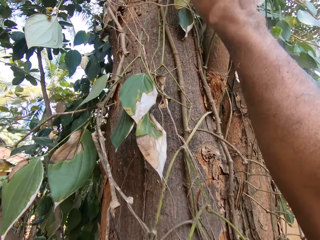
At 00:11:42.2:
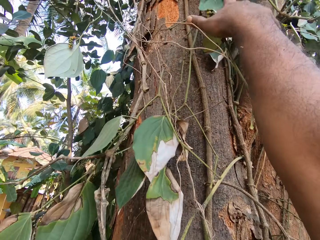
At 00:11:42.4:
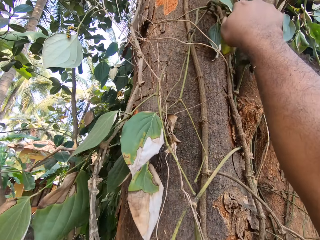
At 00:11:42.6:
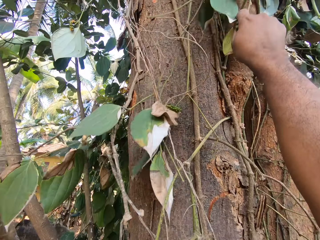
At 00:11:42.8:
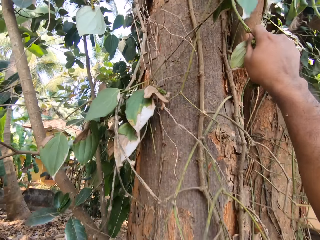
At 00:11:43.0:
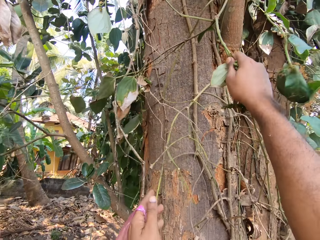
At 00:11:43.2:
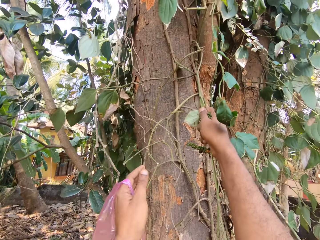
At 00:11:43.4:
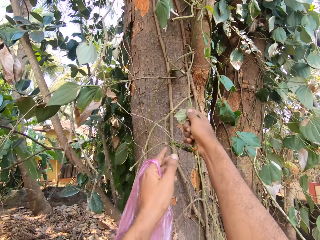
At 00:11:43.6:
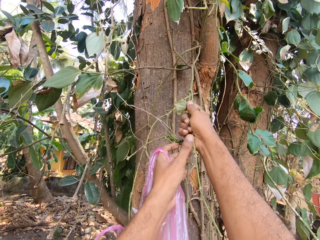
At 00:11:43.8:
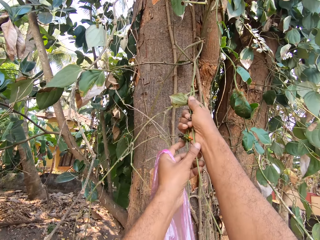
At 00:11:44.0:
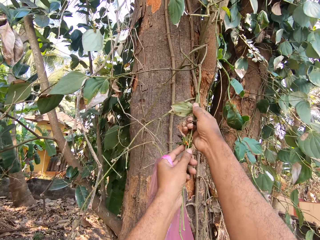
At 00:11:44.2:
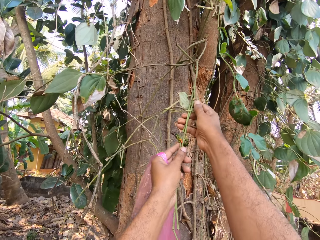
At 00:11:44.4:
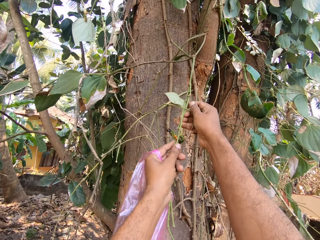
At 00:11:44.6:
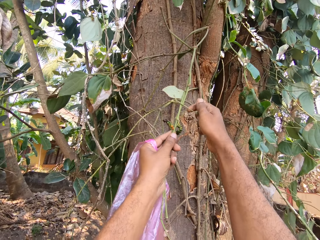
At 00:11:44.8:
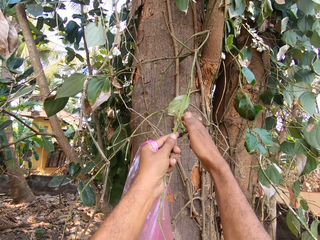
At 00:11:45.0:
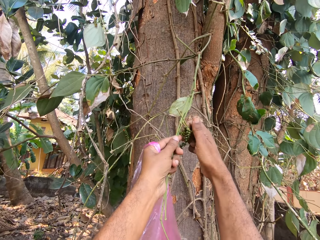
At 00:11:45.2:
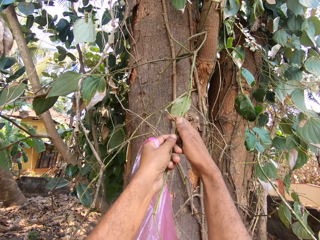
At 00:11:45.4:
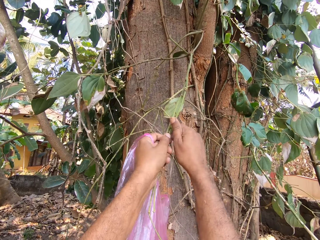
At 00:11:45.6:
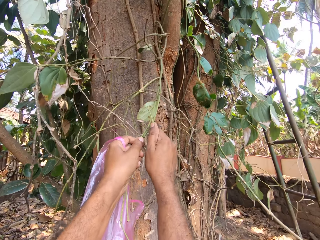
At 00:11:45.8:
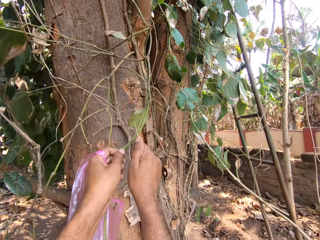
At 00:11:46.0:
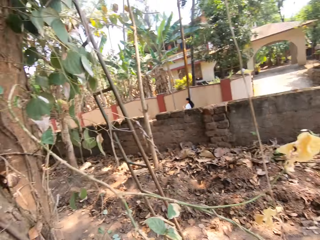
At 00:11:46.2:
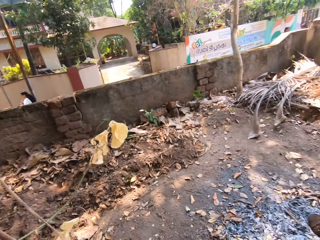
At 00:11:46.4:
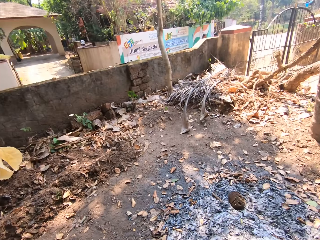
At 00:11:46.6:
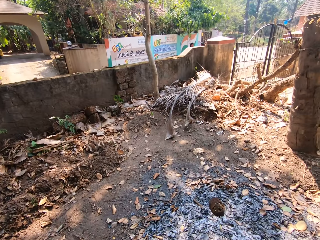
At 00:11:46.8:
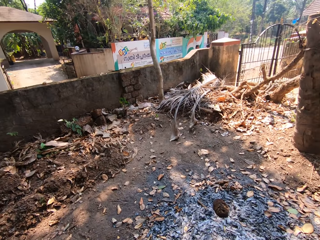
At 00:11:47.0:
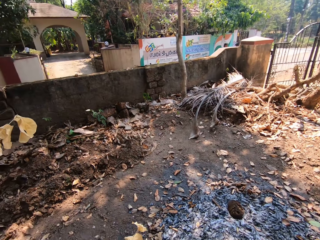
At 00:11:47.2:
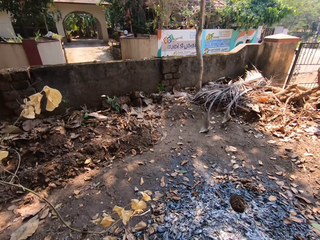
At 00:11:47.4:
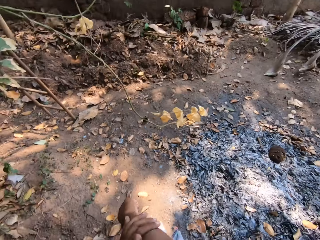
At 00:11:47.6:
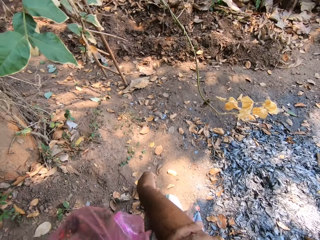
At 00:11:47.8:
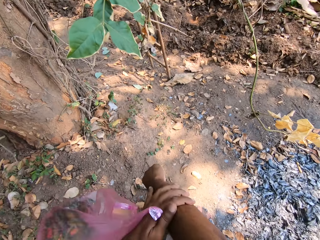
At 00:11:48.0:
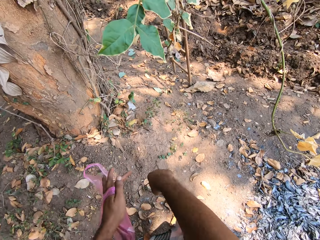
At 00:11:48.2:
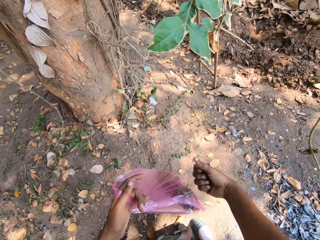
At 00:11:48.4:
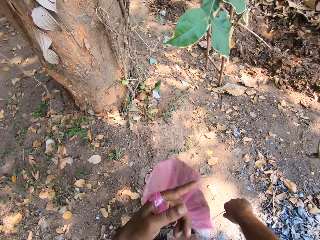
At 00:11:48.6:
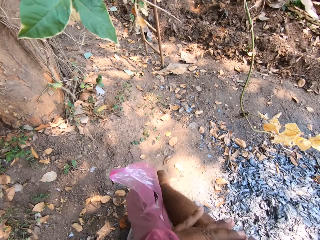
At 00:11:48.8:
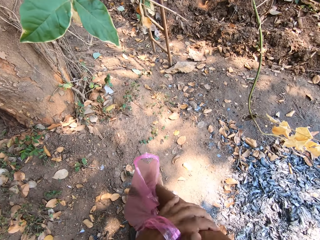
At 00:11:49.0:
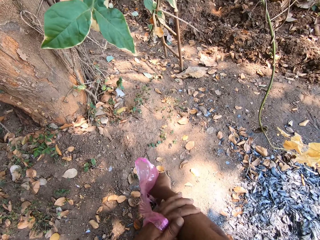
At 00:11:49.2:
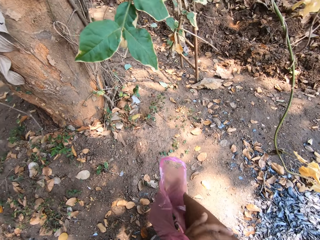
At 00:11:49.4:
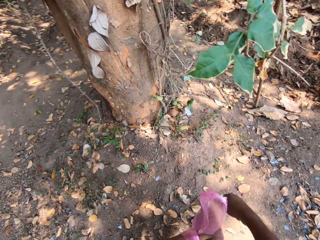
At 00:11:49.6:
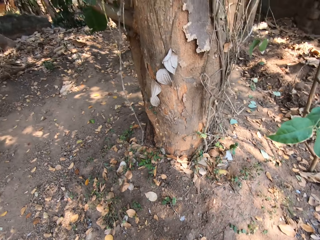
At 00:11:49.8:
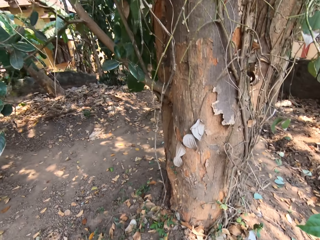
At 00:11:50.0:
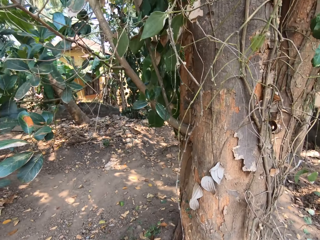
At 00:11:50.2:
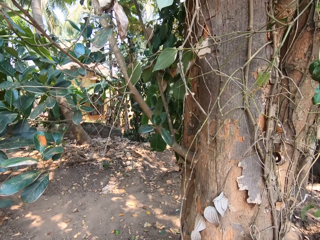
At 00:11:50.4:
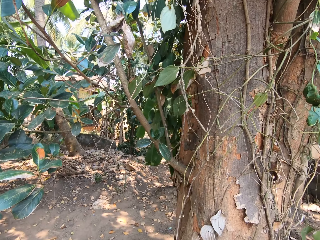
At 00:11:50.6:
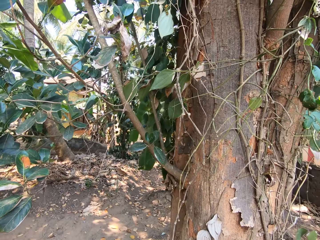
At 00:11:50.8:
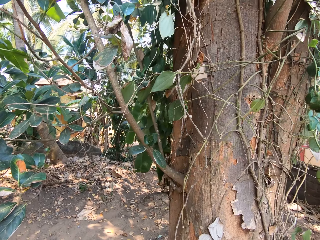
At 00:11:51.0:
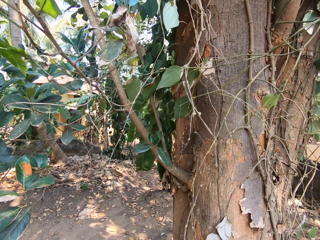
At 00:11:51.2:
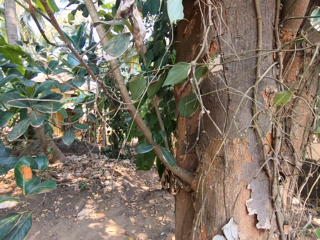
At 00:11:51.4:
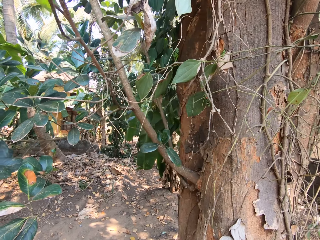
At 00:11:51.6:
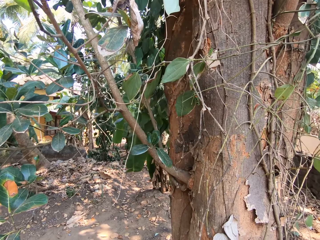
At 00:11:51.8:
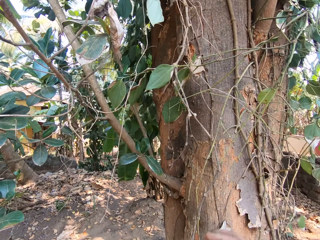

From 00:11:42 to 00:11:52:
The camera wearer lifts the hand up. He pulls the tree branch and touches the tree branch. He touches the tree branch again. He holds the tree branch with both hands. He plucks the fruit on the tree branch with his right hand. He looks around. He rubs his left hand on his right hand. He looks around.

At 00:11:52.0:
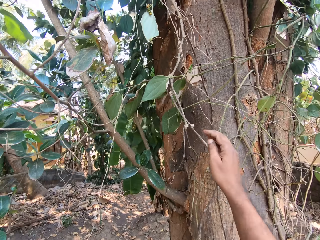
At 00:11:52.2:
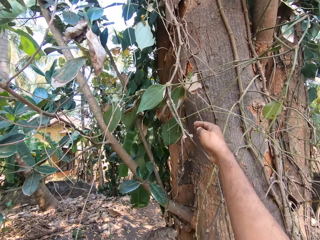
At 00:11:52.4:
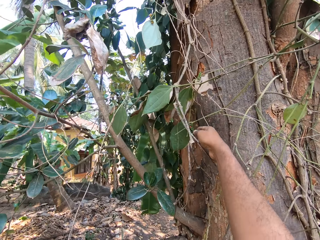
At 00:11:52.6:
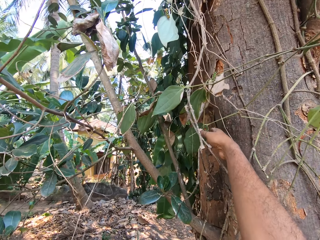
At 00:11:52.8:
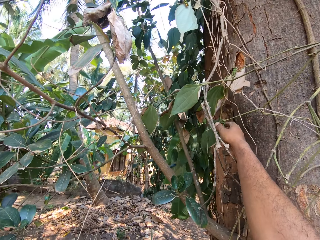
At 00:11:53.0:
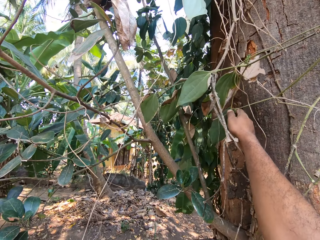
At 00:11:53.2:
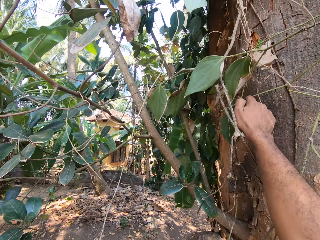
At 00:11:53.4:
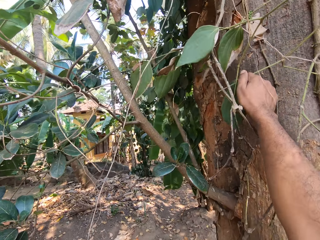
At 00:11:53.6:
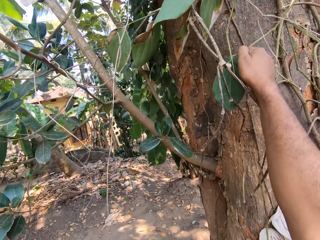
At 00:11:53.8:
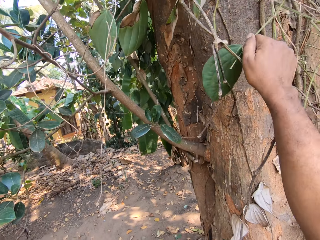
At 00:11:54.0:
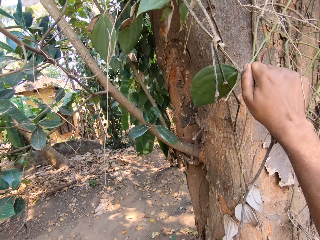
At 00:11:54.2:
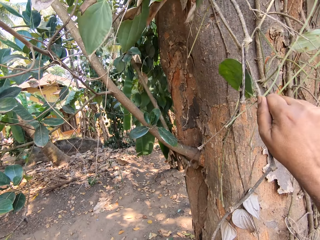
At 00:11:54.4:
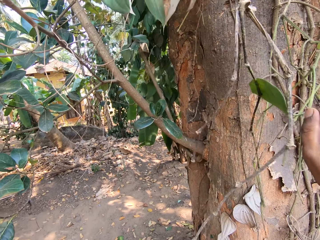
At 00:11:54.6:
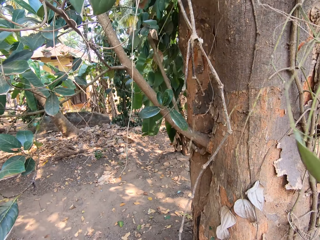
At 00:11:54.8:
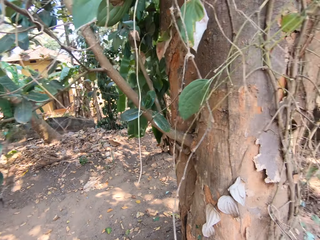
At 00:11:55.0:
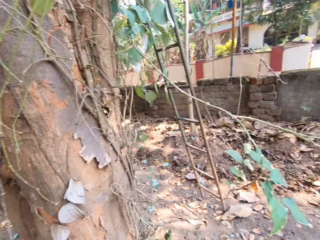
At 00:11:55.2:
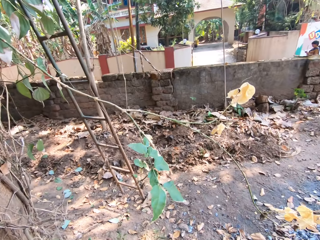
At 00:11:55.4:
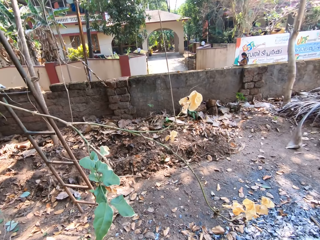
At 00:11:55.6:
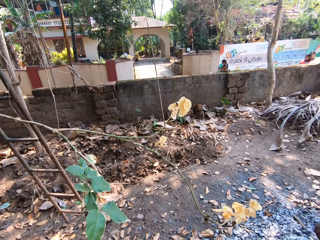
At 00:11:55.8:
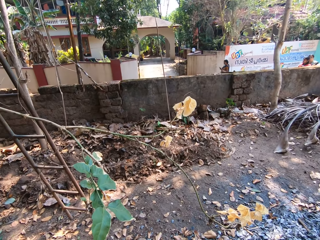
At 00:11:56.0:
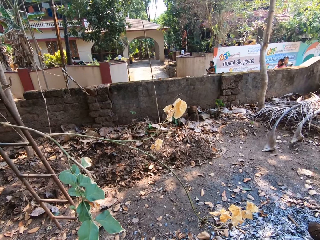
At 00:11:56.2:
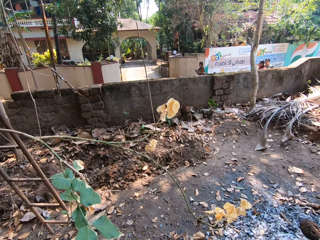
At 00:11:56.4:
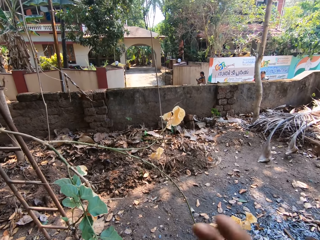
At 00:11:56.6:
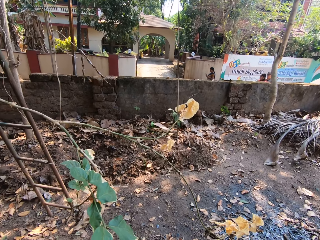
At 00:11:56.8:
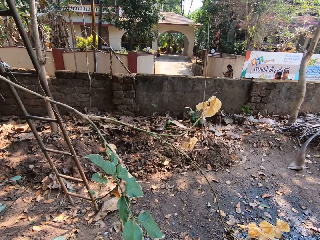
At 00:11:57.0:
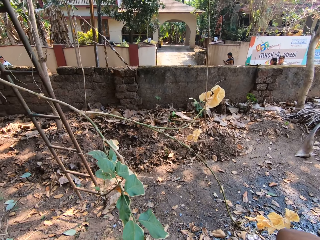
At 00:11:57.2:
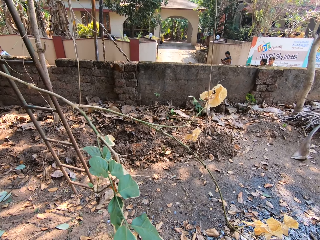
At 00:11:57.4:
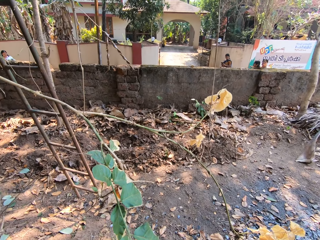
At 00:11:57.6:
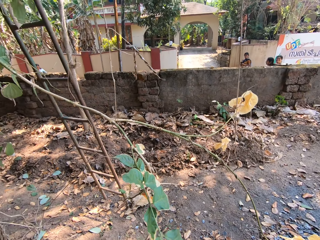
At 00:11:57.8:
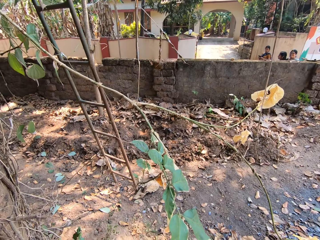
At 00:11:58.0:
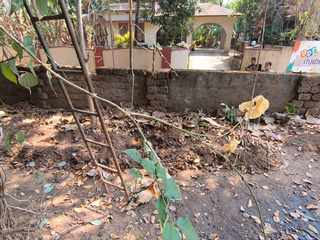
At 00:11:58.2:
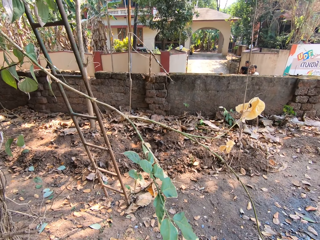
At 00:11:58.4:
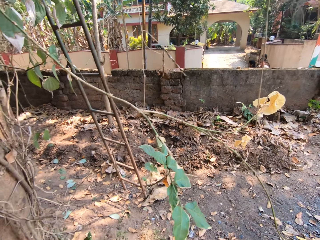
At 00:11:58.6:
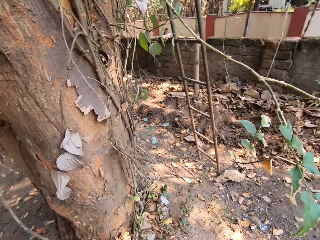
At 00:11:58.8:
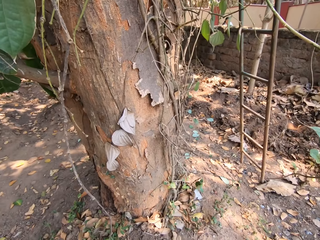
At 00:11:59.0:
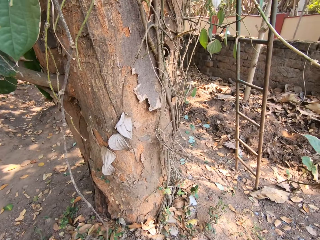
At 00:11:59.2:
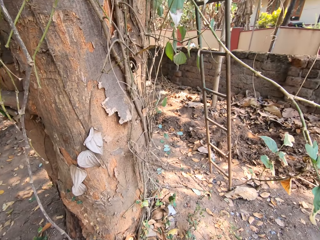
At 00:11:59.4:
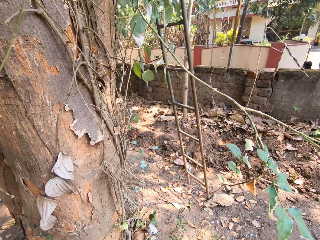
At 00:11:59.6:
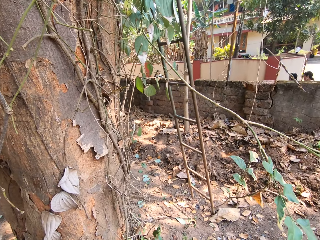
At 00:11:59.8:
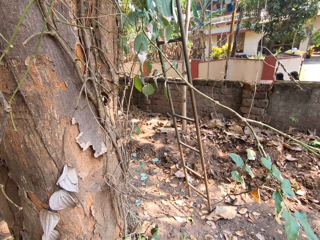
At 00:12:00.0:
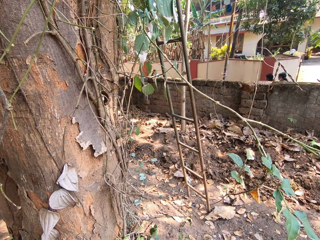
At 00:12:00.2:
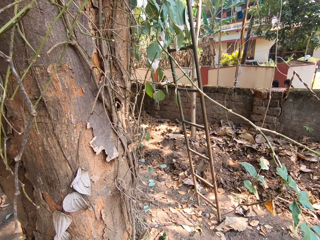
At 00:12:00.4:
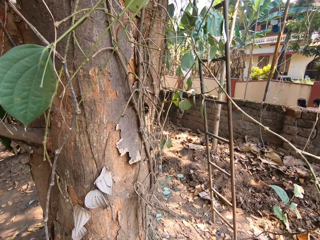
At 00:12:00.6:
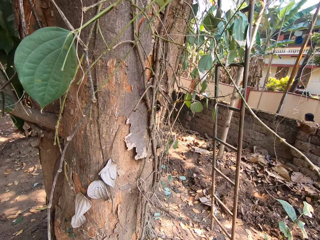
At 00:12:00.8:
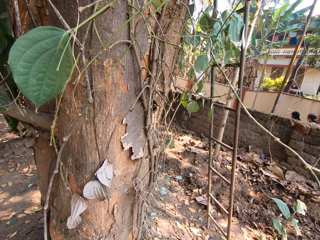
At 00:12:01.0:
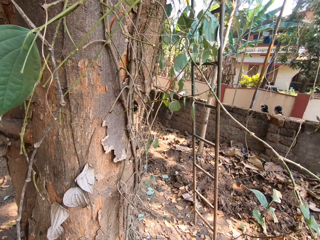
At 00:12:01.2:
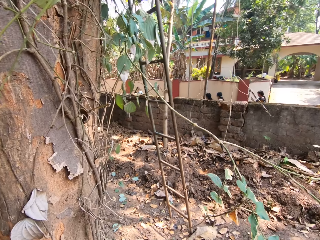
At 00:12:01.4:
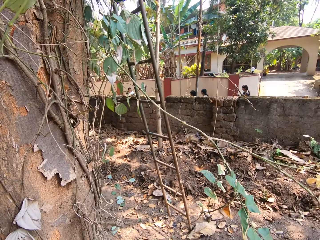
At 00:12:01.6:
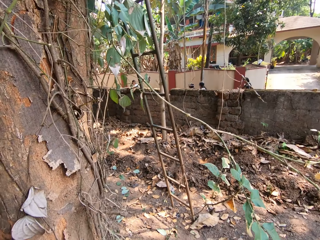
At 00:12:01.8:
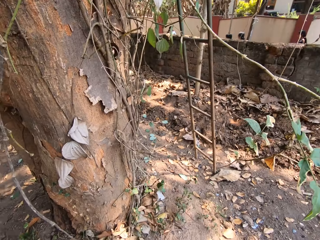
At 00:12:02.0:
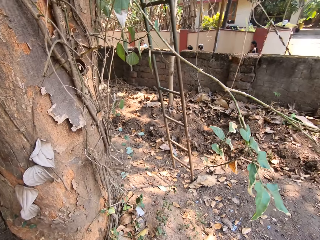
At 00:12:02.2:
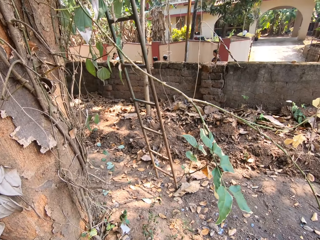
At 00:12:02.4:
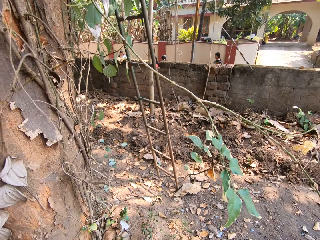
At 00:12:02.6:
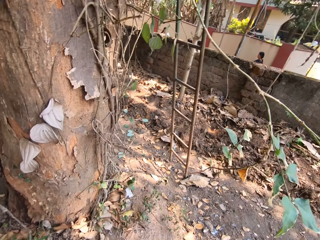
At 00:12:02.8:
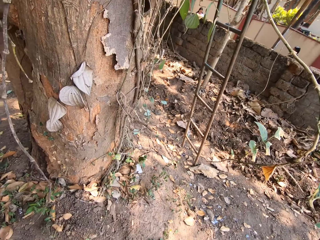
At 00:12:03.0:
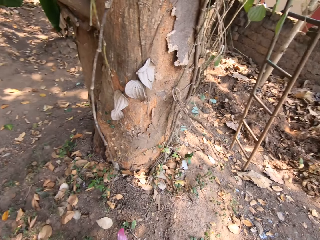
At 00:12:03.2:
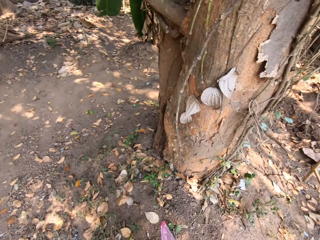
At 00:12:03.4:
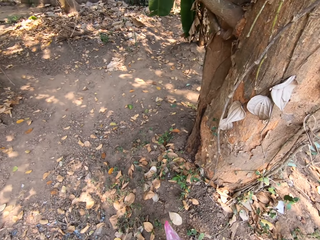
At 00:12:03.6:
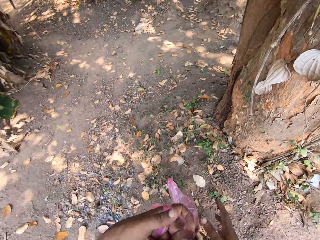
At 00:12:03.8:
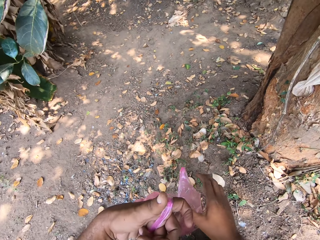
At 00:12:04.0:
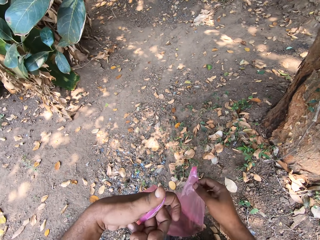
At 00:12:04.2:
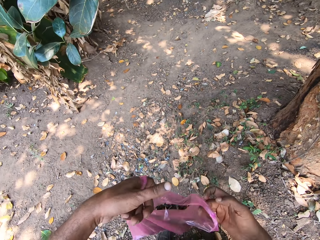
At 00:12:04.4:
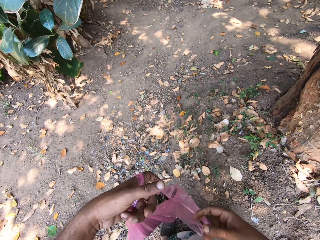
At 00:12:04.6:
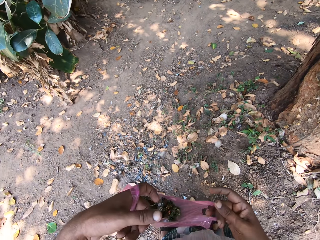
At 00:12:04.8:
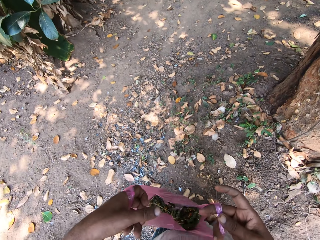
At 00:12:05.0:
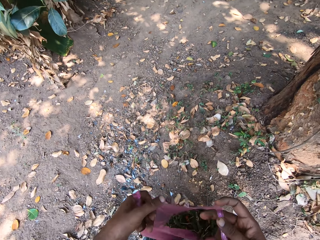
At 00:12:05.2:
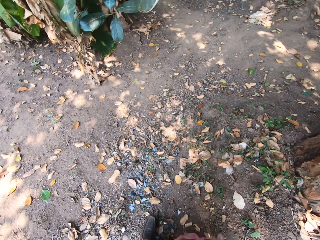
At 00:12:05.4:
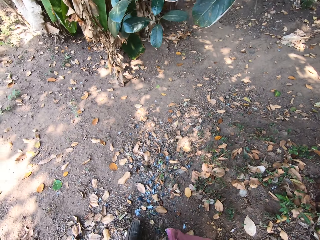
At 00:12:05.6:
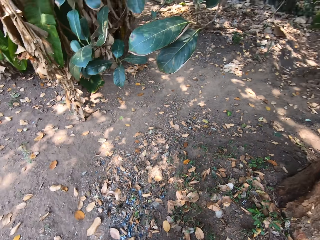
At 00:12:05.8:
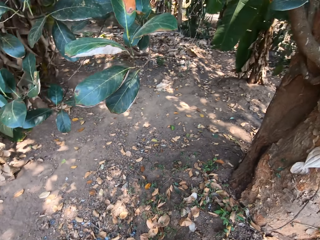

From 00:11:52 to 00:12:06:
The camera wearer plucks the leaves from the tree with his right hand. He plucks the fruits. He looks around. He lifts the hand up. He opens the plastic bag with both hands. He holds the nylon bag in the hand.
